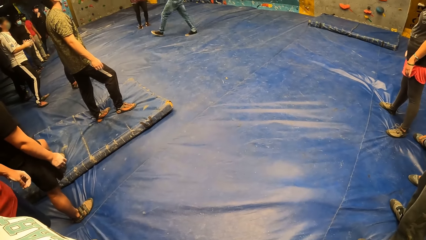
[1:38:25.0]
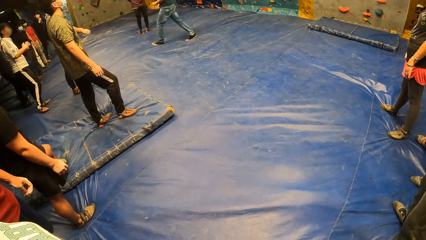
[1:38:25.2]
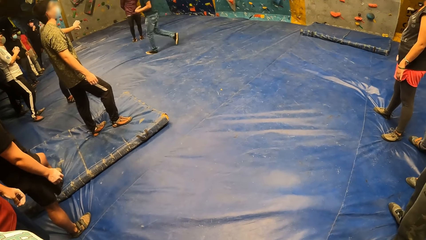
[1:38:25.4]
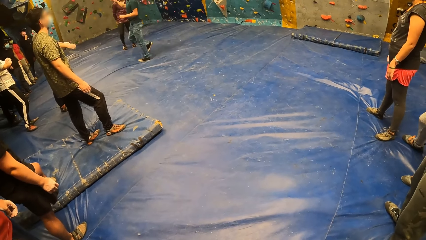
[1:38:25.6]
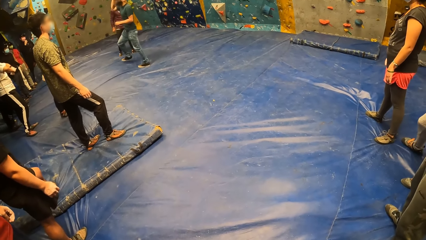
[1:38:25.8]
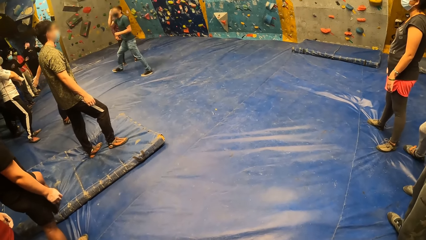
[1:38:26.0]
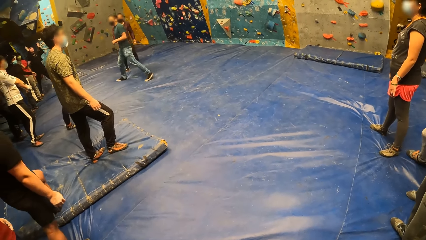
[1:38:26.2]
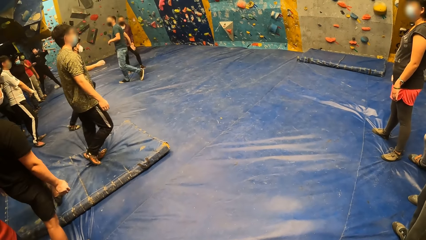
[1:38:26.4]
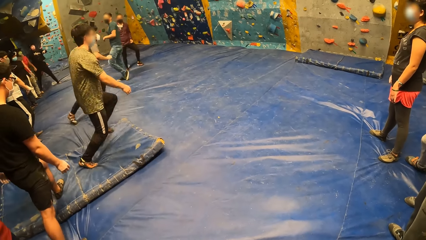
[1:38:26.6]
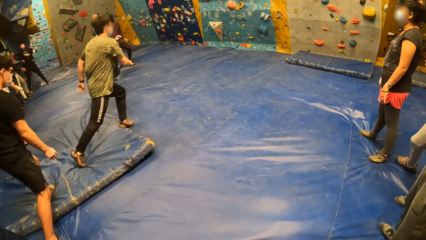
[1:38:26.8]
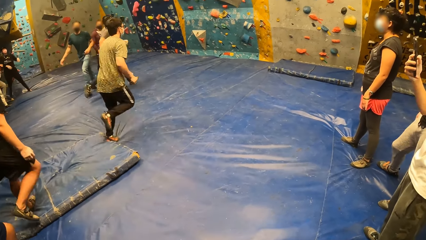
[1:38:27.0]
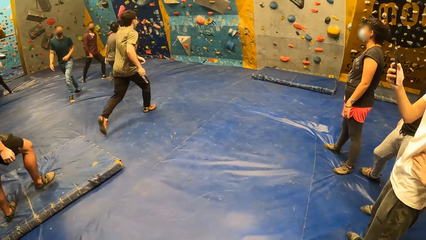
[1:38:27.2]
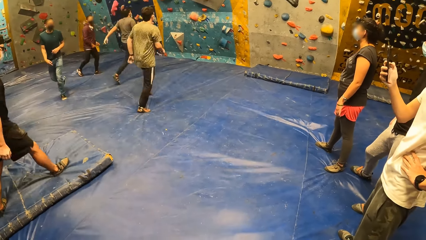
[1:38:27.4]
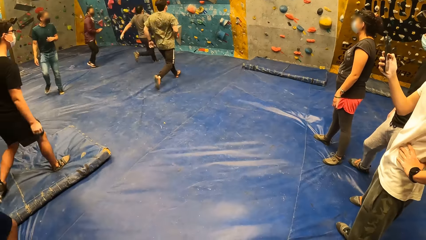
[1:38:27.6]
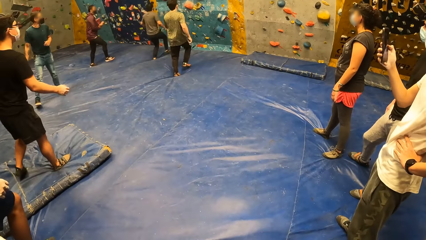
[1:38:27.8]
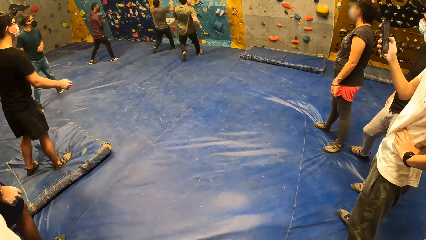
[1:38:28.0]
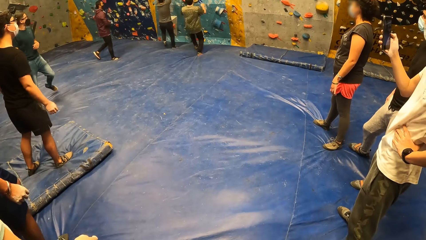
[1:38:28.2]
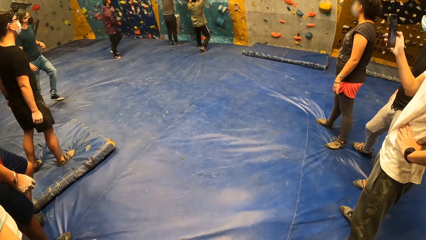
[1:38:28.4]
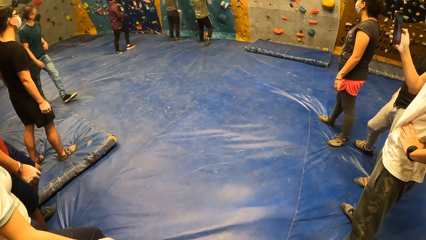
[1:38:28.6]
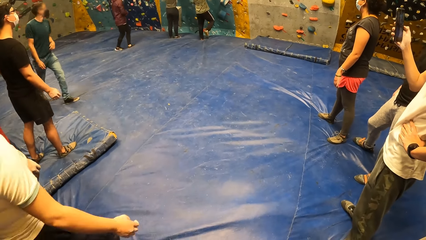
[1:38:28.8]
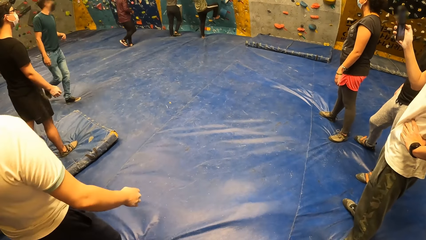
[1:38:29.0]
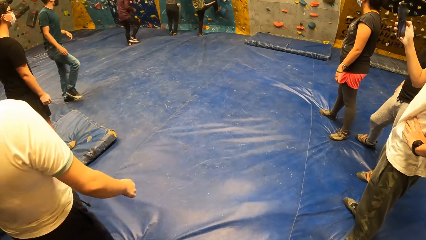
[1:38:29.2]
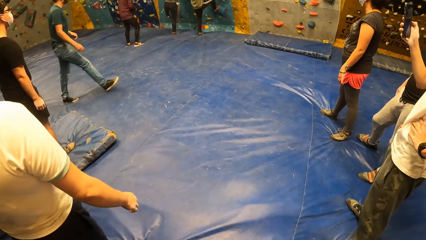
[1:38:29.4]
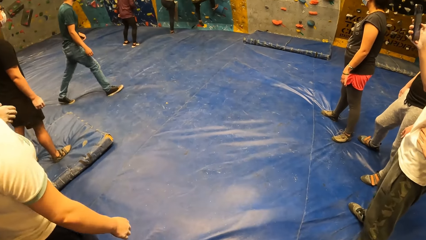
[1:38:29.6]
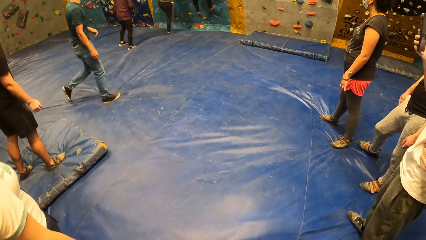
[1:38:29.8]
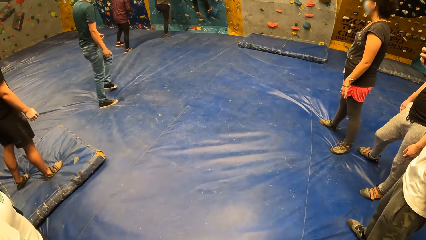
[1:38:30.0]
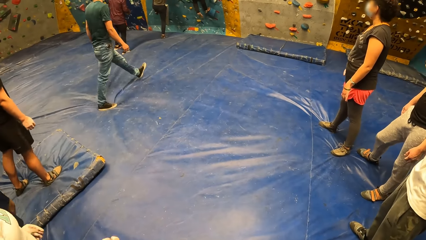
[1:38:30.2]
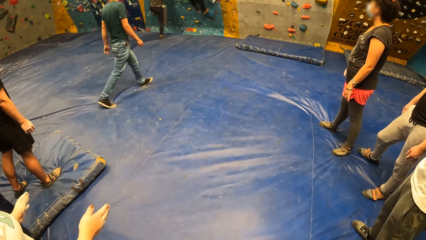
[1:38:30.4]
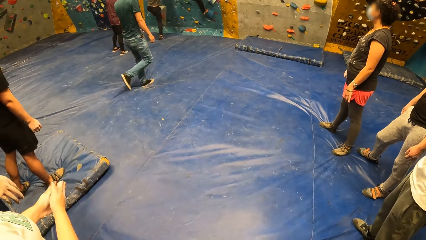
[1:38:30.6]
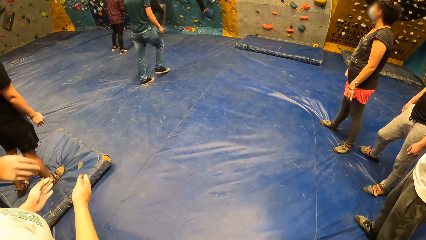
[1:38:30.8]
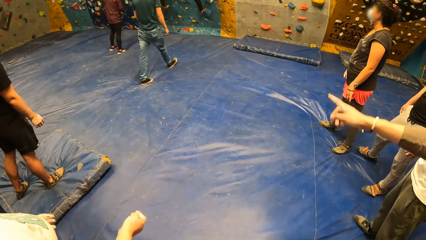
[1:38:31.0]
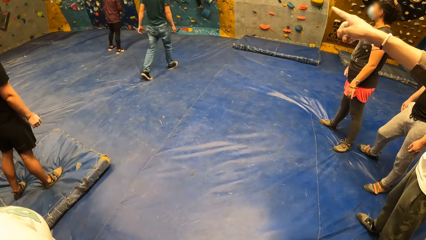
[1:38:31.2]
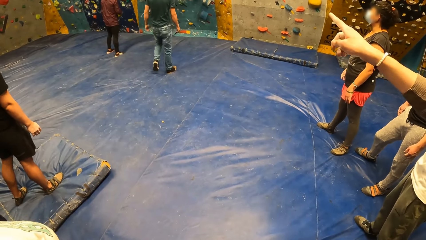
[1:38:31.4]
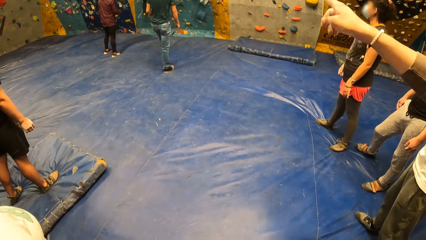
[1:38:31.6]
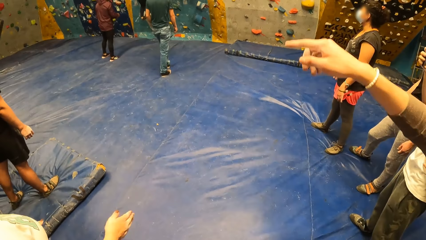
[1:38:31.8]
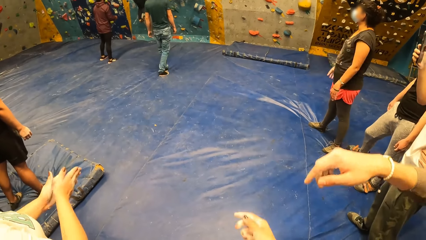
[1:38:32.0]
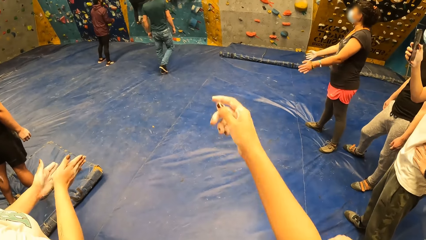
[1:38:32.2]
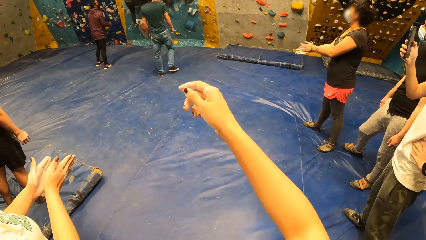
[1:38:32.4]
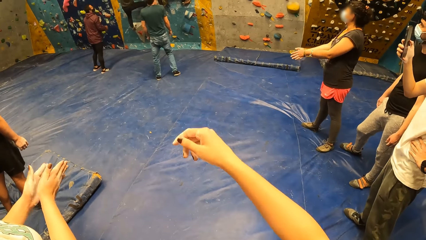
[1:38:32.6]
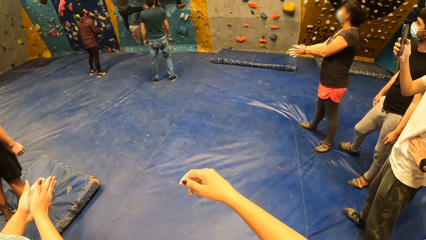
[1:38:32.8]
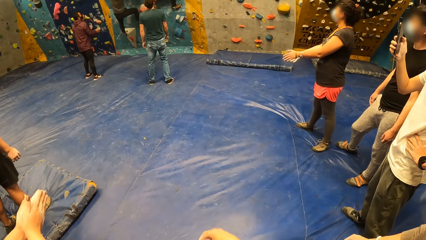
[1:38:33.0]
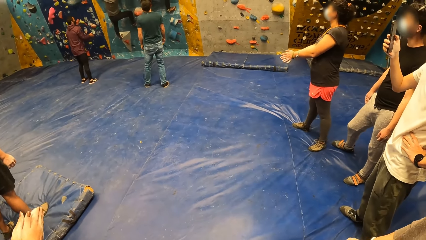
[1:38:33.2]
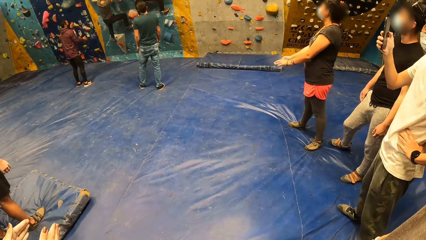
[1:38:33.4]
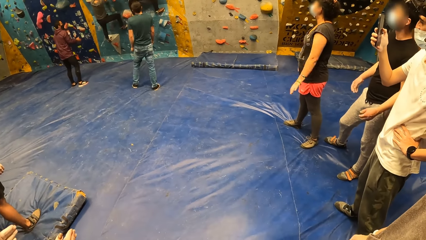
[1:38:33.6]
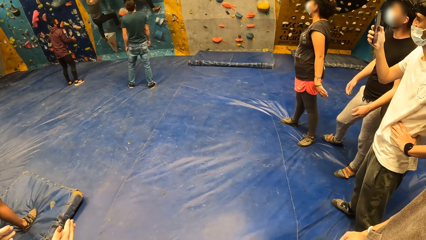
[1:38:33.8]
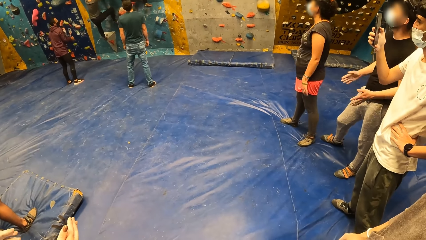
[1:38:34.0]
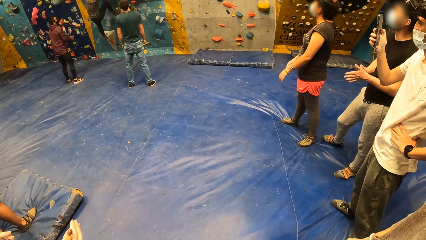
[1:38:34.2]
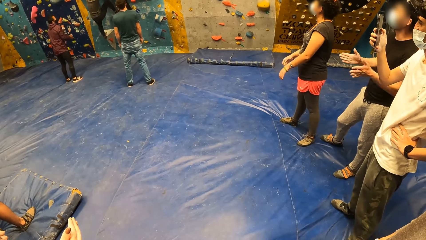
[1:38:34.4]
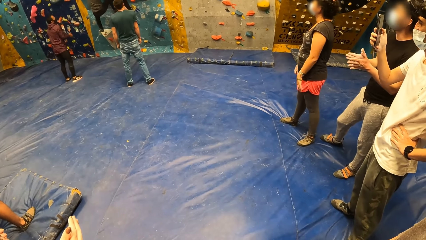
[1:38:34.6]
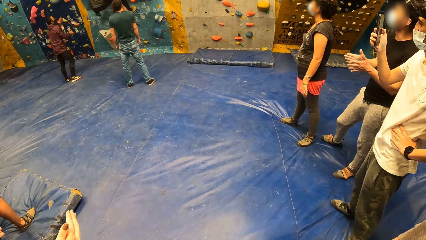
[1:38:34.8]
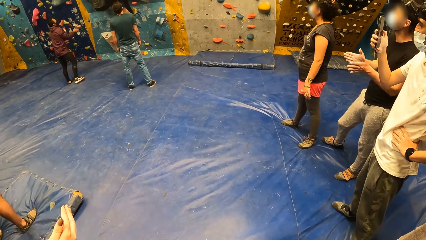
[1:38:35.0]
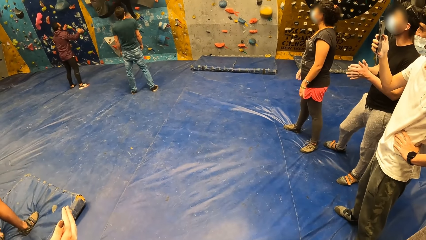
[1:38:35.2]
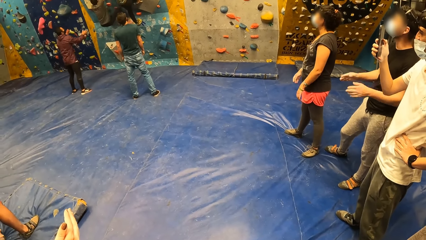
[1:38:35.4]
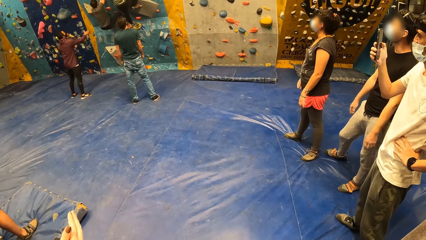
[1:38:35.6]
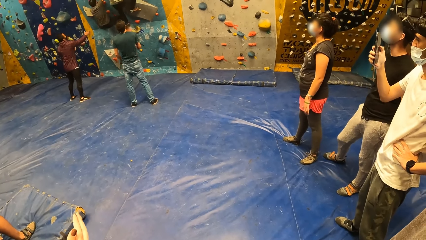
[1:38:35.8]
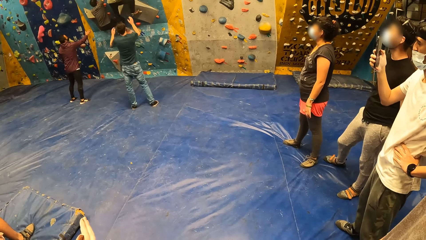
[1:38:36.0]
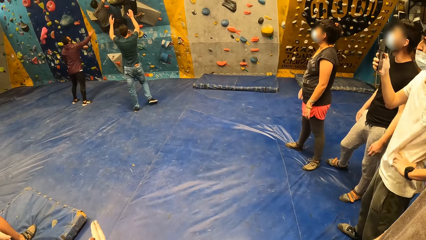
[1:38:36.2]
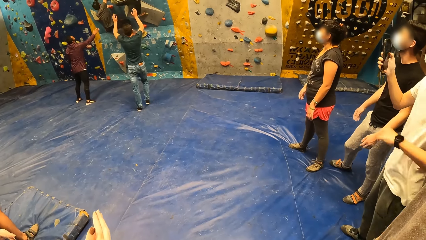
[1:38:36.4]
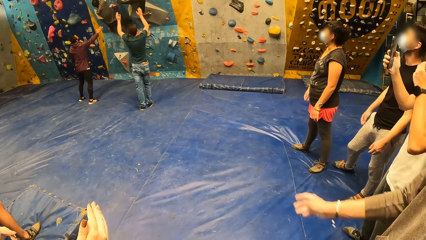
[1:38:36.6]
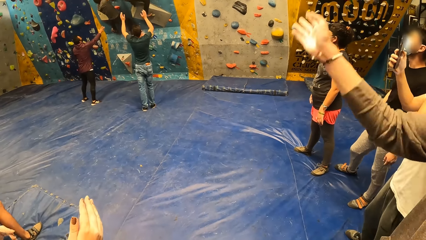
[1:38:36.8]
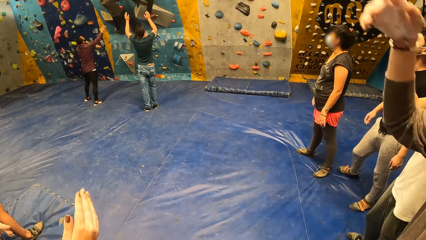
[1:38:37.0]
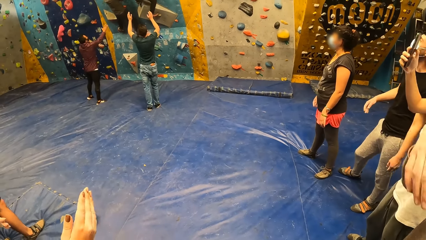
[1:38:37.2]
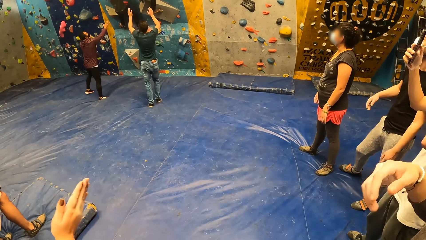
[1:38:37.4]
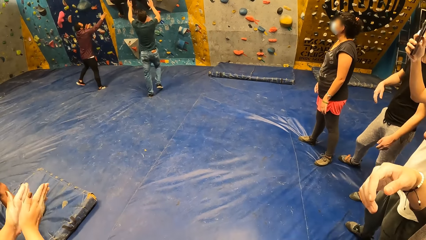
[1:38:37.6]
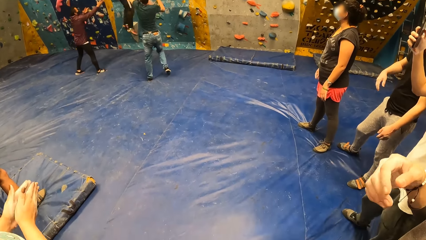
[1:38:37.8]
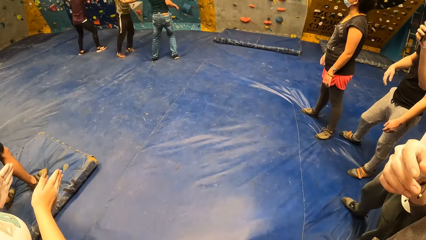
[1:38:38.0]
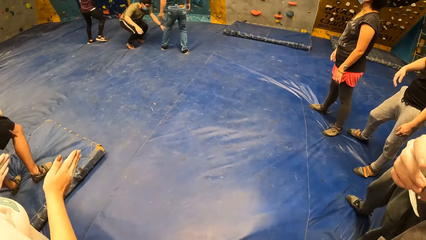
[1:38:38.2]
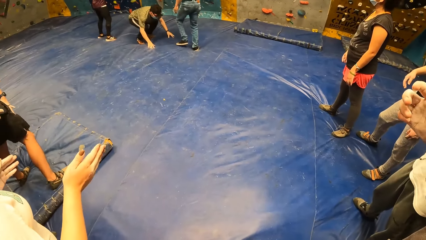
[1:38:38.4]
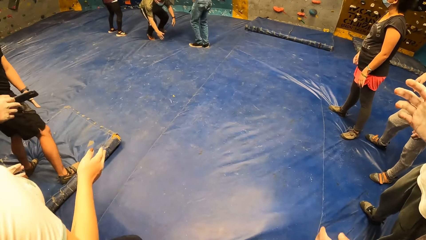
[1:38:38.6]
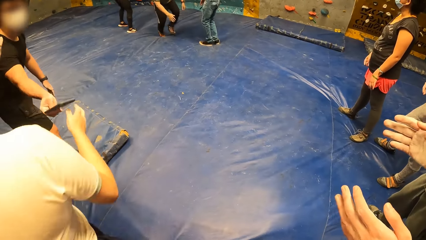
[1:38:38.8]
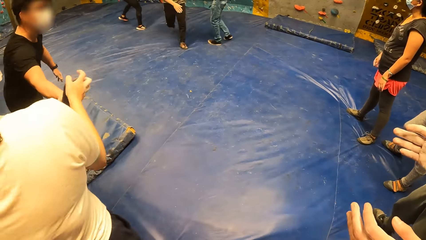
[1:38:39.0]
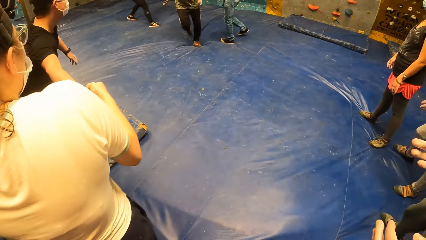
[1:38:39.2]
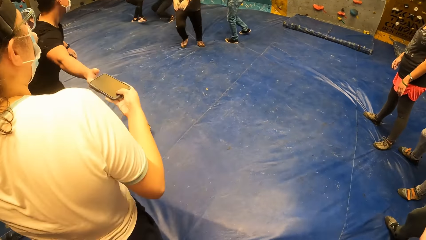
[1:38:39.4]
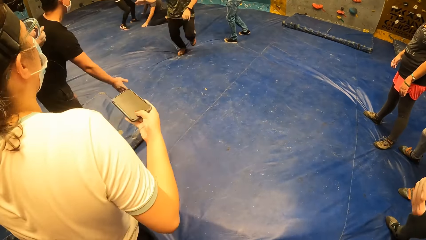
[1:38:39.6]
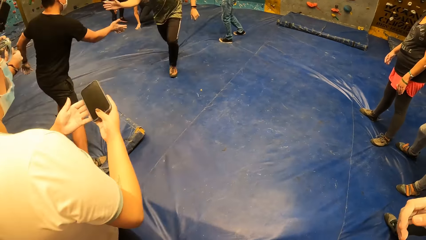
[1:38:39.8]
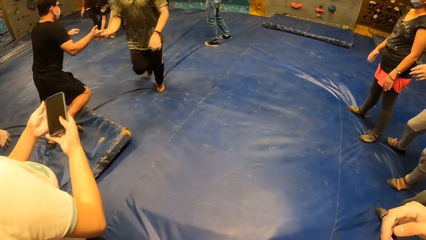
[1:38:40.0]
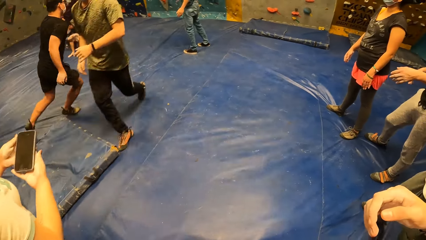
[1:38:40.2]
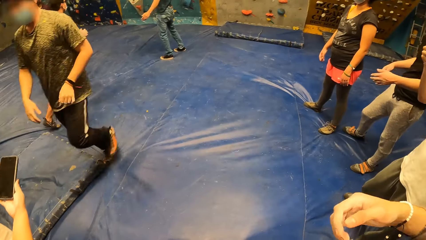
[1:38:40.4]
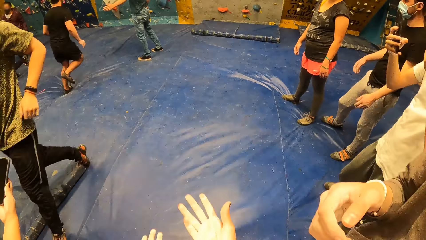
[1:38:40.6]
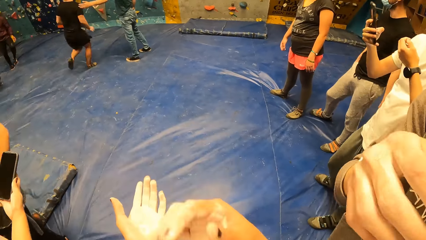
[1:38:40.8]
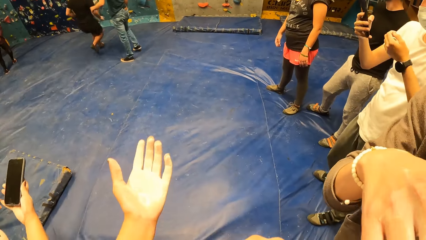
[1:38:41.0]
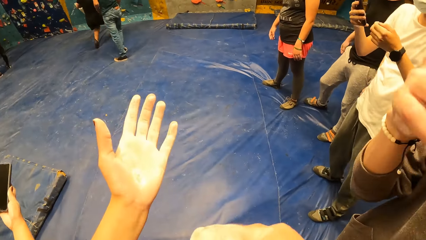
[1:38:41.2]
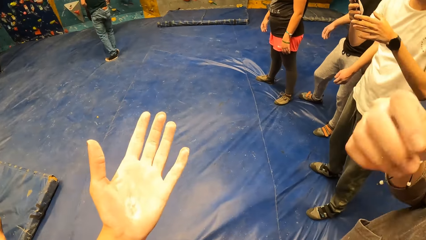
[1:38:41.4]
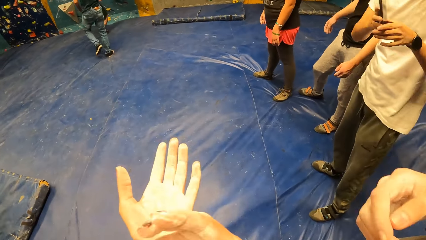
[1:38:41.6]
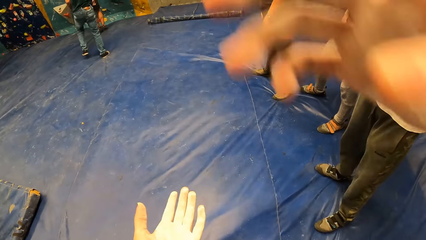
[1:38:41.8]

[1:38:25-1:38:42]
A woman claps hands. The camera wearer looks around the indoor playground. The woman claps hands. The camera wearer looks around the indoor playground. They converse with a man. The woman picks from another man. The woman holds a phone with both hands. The other man runs around the indoor playground.
